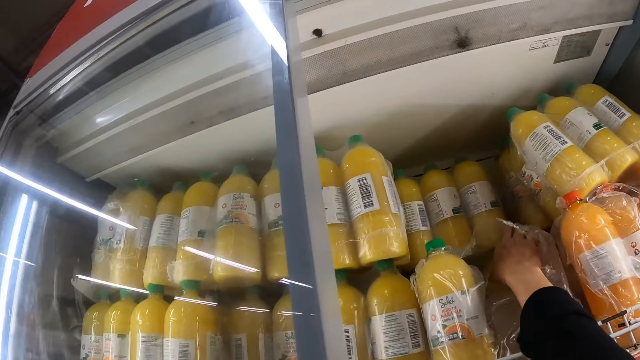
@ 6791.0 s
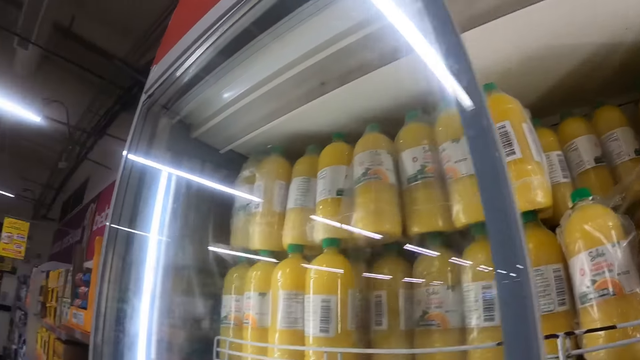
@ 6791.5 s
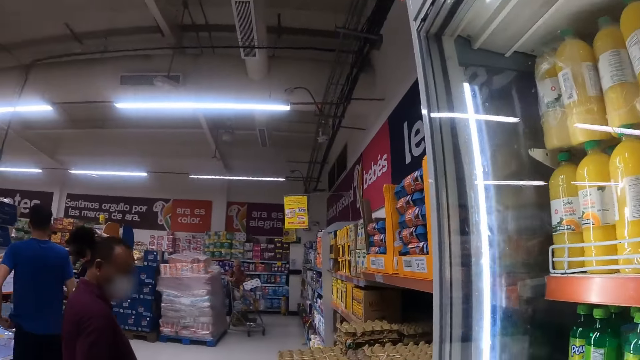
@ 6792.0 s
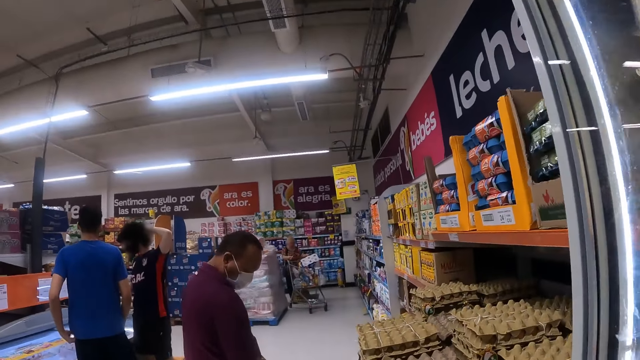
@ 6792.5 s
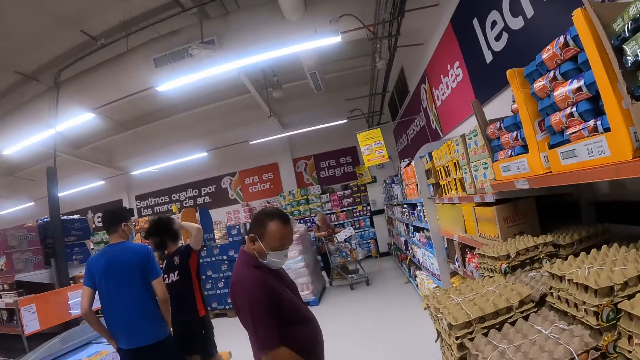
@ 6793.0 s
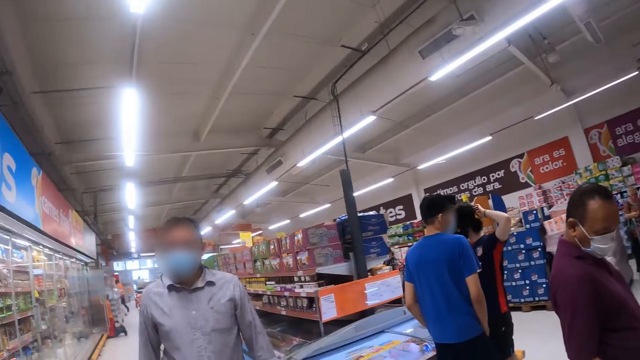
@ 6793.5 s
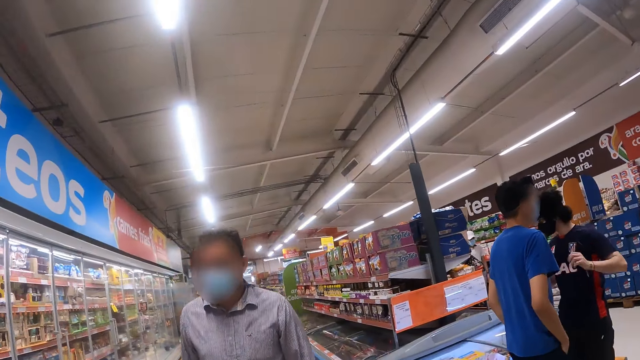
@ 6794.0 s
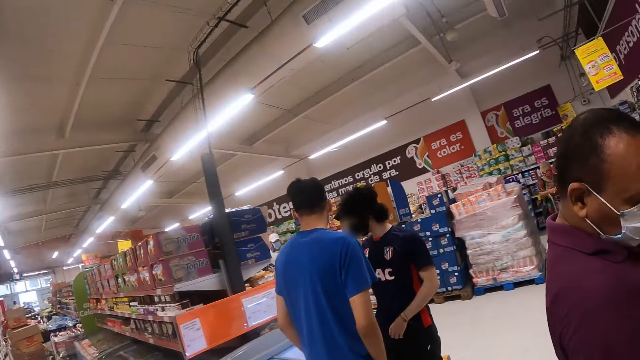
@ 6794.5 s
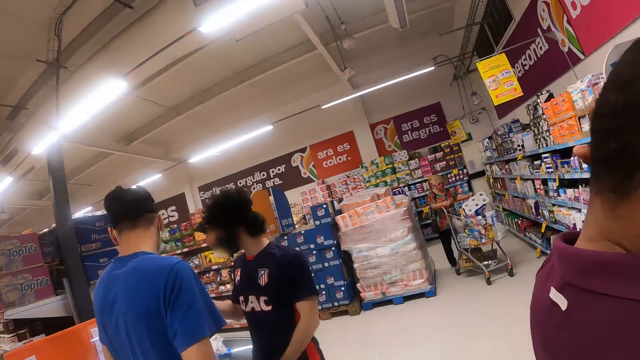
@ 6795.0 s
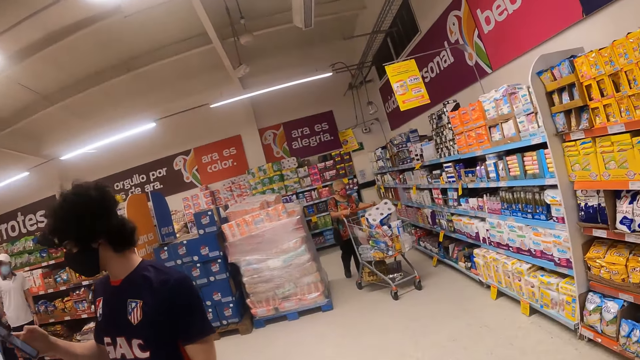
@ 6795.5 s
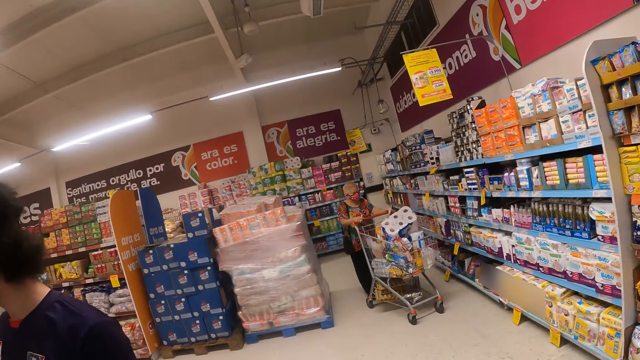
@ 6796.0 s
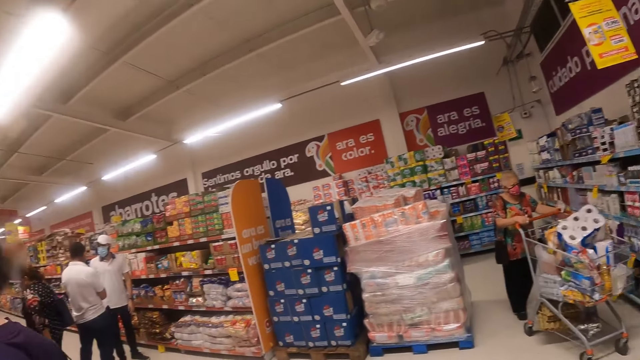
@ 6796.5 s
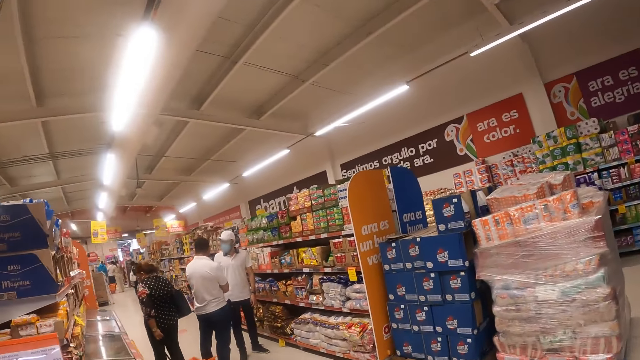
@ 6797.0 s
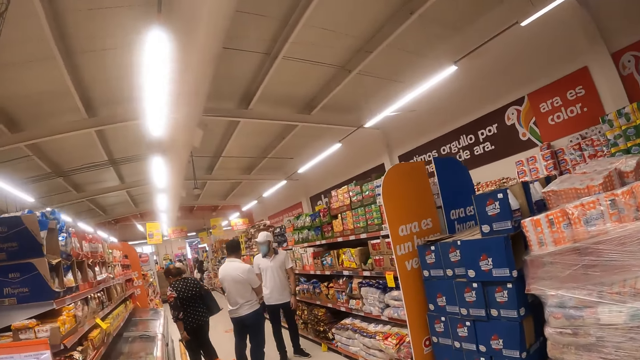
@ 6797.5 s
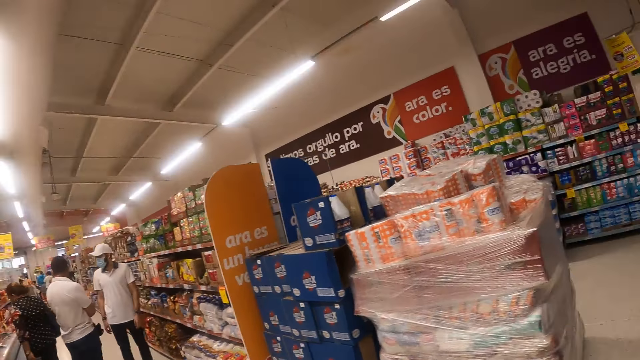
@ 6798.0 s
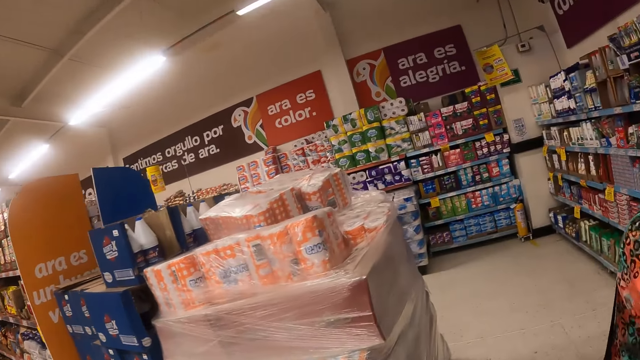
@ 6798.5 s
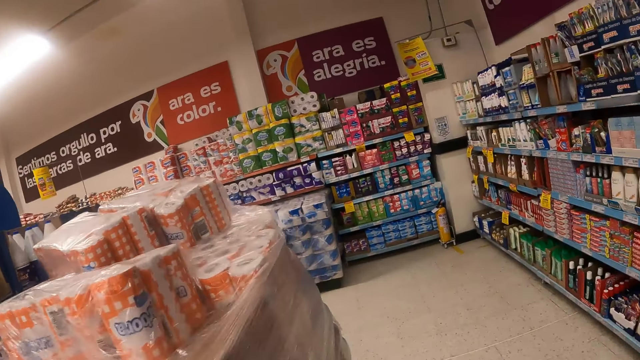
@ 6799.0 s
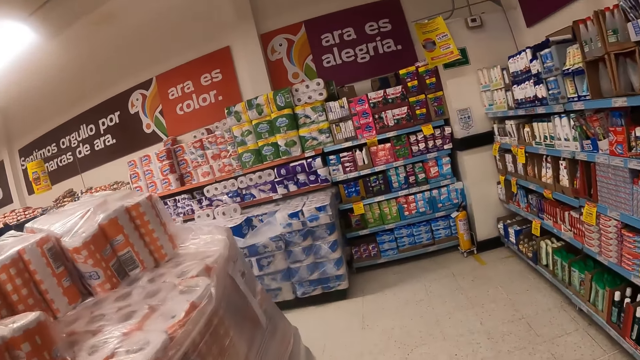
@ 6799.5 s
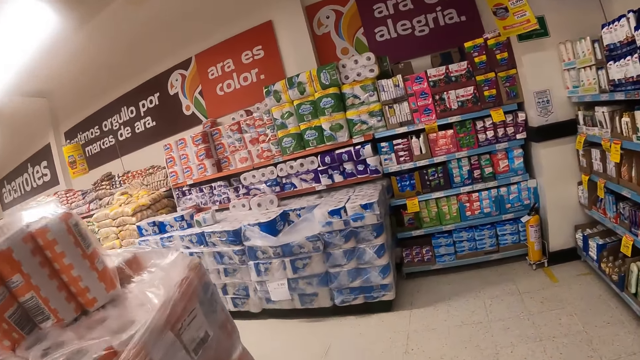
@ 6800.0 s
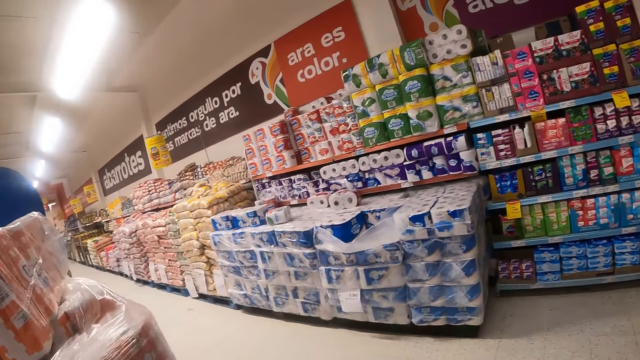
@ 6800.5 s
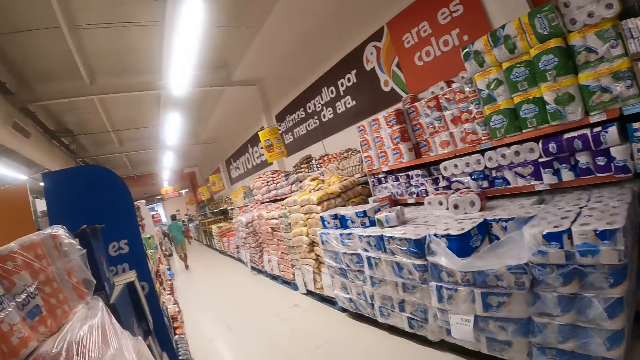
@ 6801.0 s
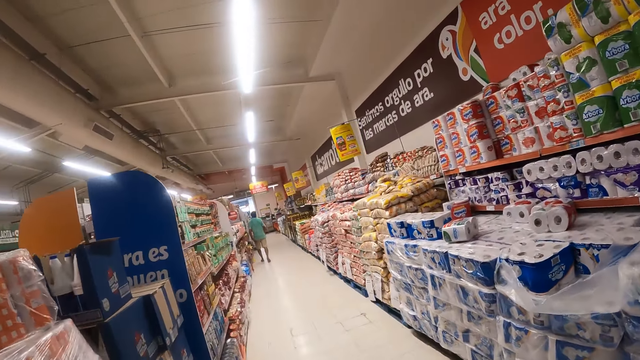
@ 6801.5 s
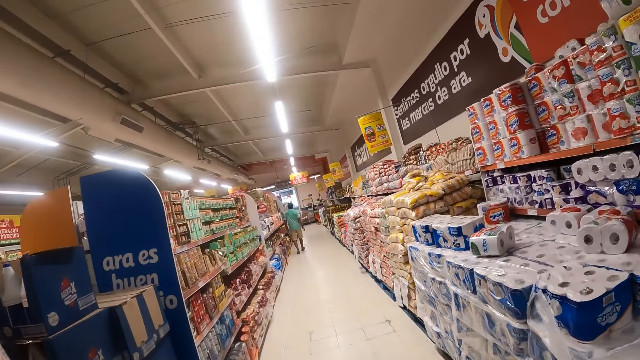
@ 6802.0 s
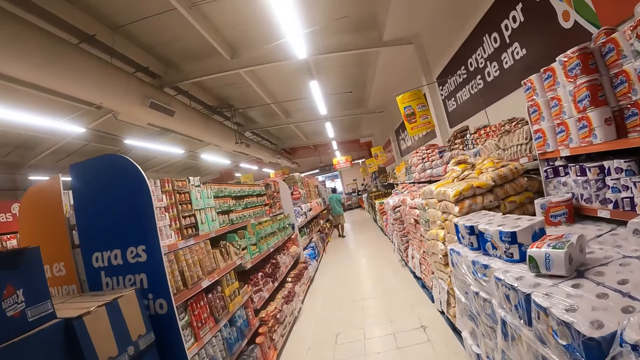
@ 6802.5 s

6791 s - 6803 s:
The camera wearer picks up the juice bottle from the fridge. They walk around the supermarket.

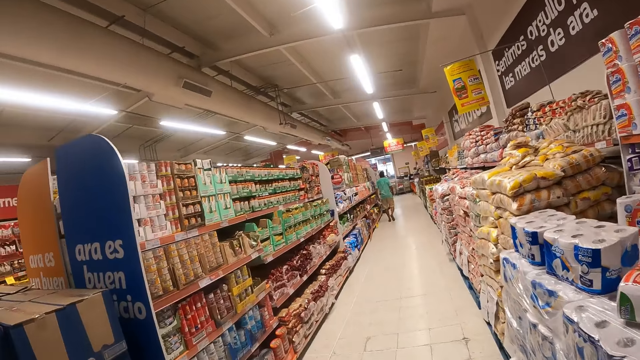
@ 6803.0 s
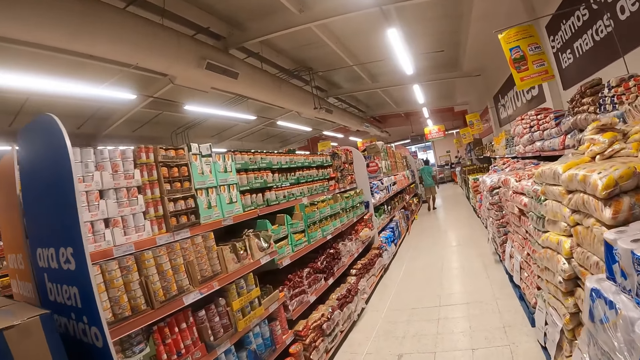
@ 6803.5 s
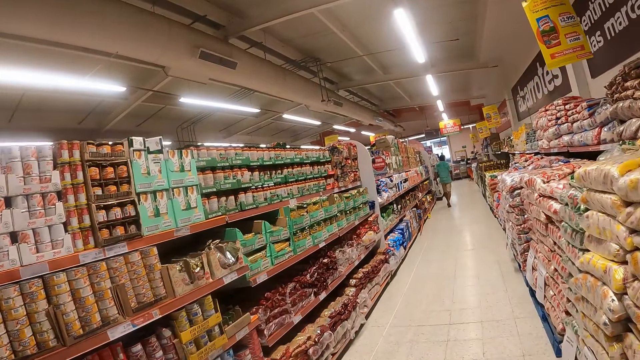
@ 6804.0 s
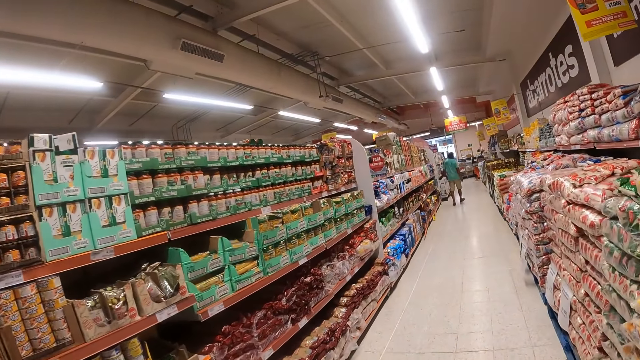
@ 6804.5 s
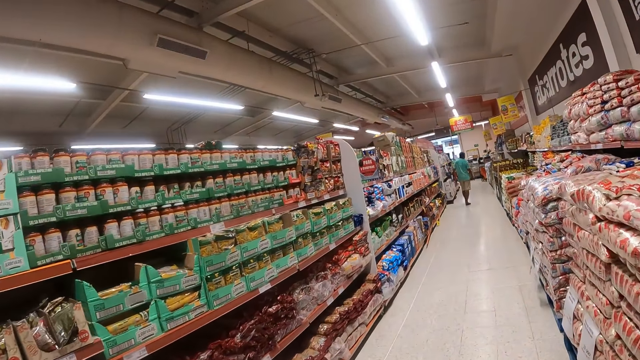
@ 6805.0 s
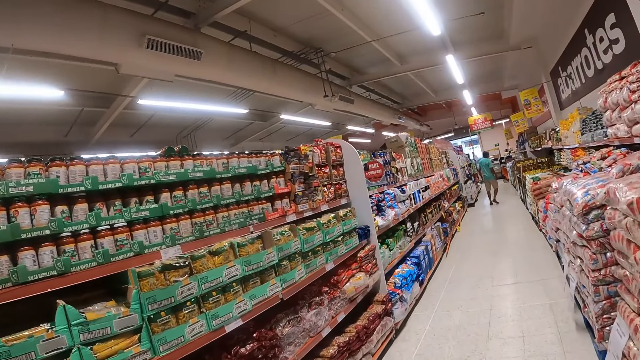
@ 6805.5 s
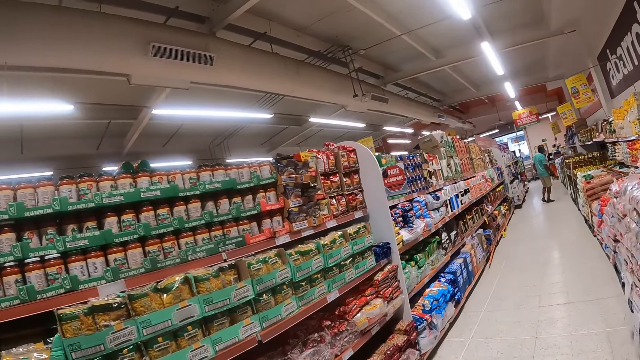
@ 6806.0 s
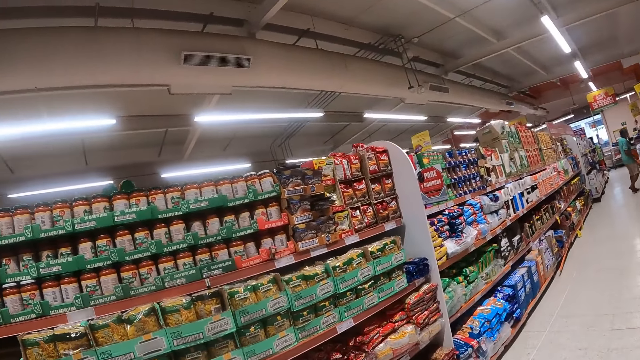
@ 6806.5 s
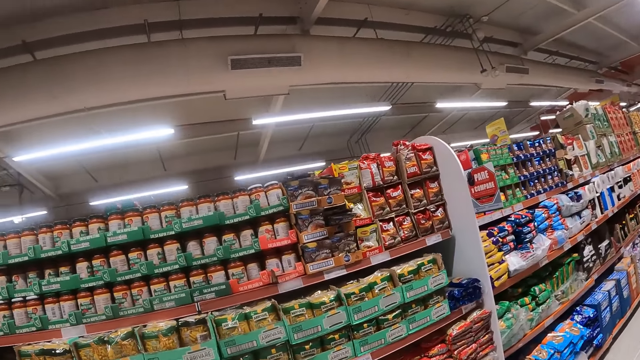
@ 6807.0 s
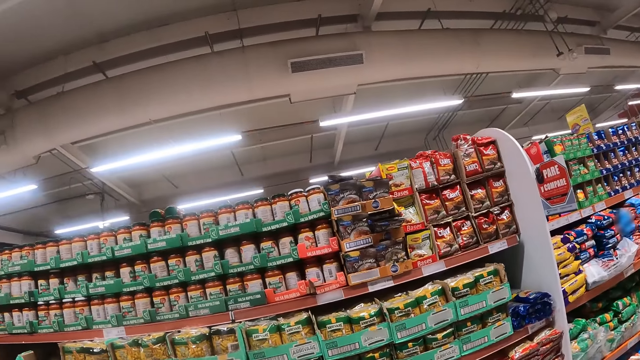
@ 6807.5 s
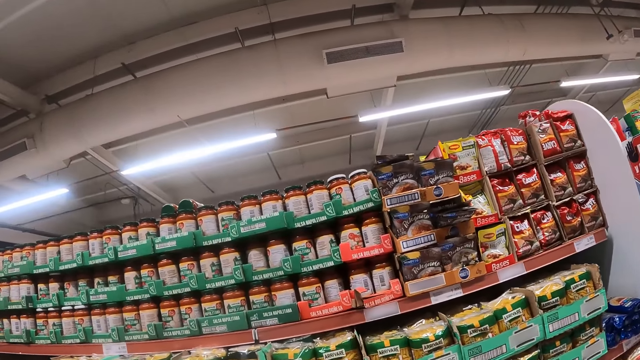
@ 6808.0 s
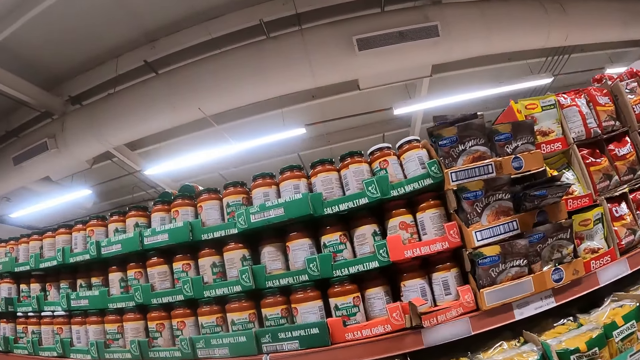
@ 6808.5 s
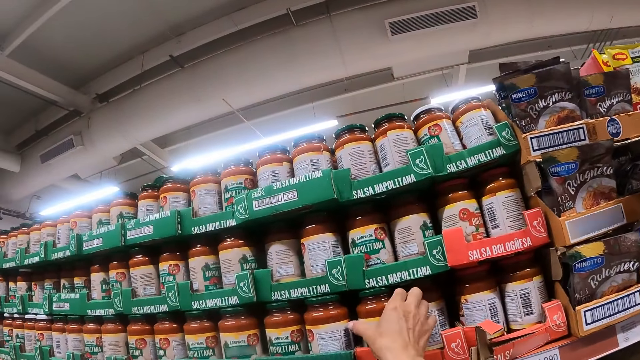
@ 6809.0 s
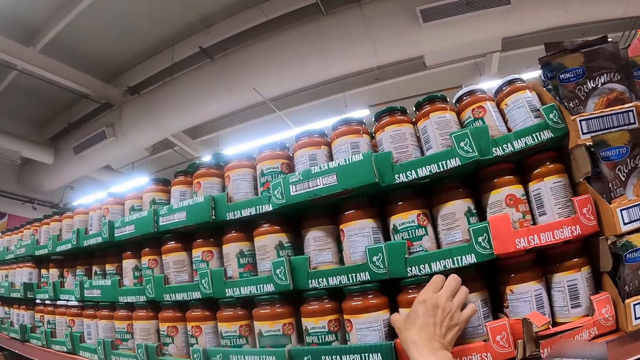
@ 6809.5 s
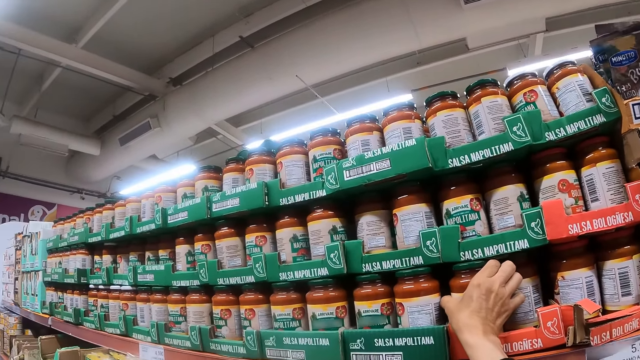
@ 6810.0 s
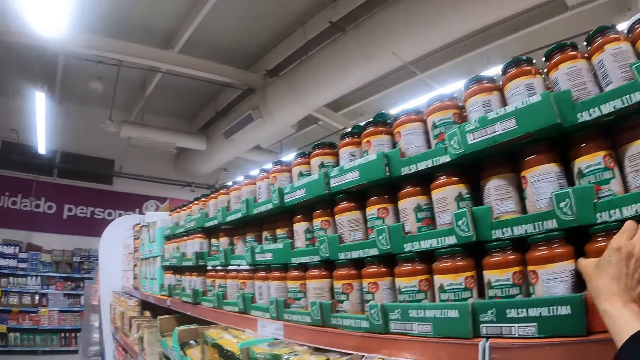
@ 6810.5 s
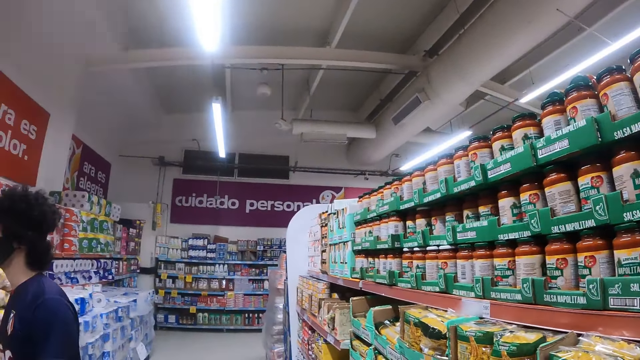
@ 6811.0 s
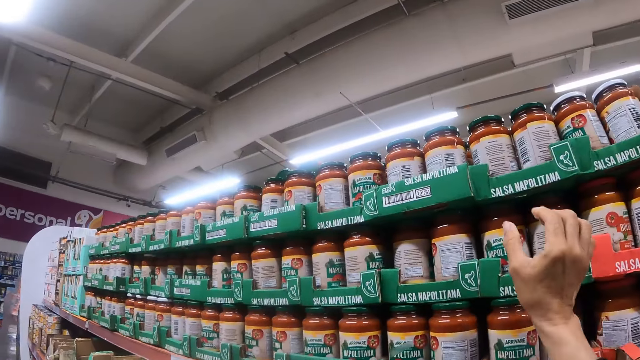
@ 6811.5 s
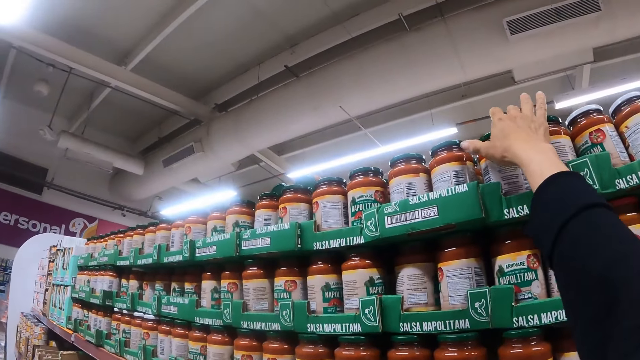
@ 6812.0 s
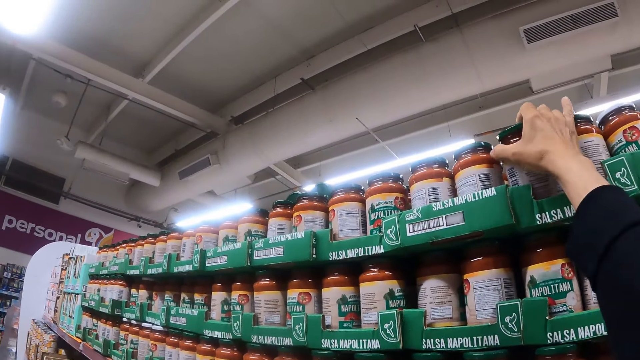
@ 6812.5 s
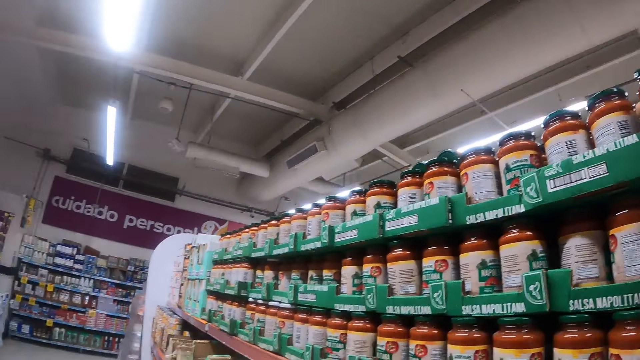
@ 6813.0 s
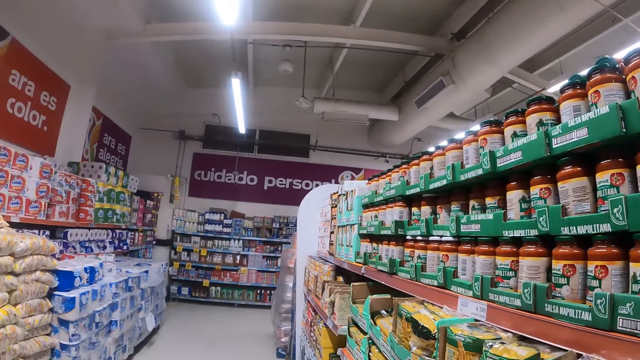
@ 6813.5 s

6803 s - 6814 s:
The camera wearer picks up a tin or glass bottle of tomato paste from the shelf.
